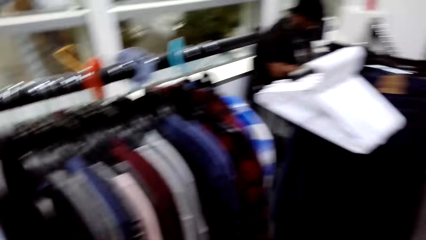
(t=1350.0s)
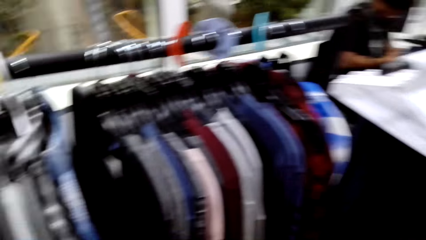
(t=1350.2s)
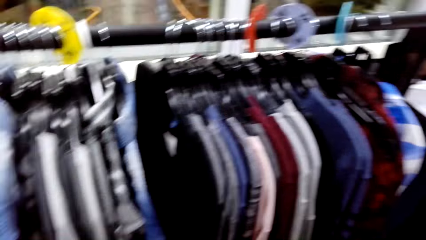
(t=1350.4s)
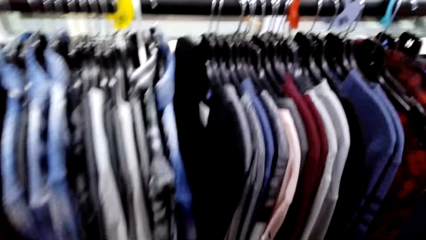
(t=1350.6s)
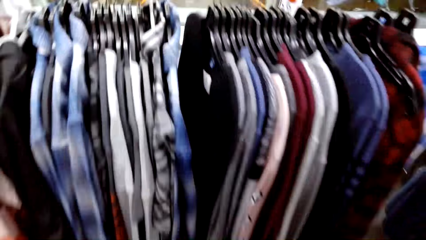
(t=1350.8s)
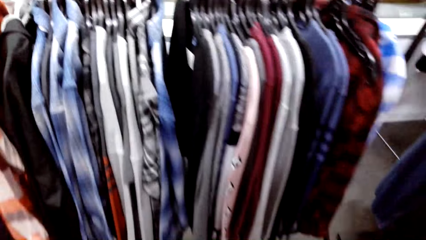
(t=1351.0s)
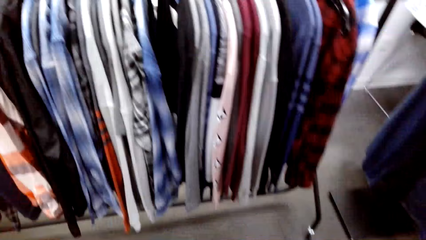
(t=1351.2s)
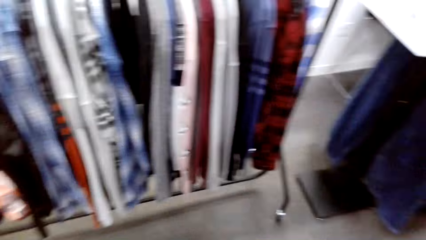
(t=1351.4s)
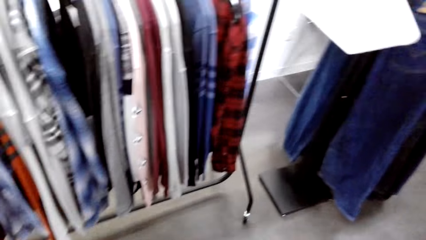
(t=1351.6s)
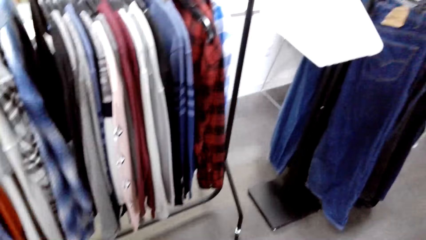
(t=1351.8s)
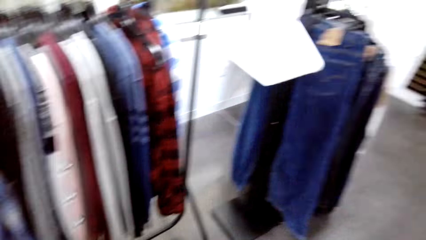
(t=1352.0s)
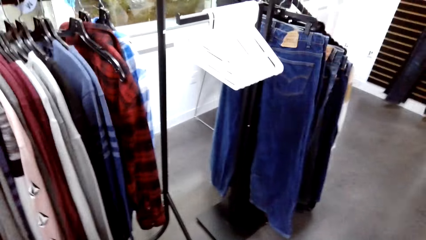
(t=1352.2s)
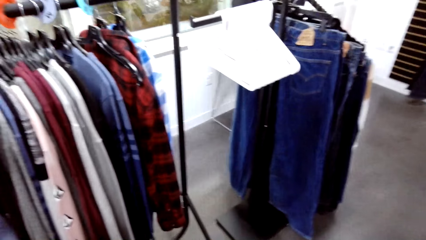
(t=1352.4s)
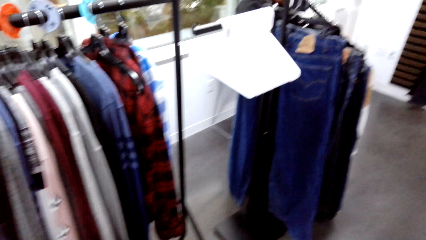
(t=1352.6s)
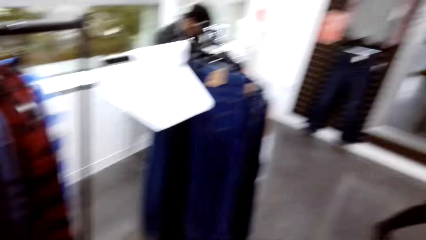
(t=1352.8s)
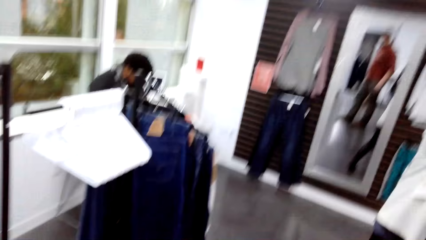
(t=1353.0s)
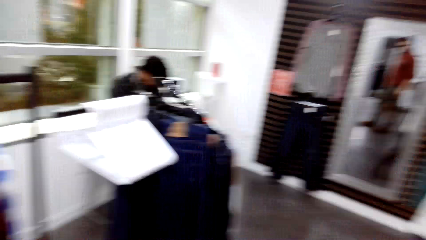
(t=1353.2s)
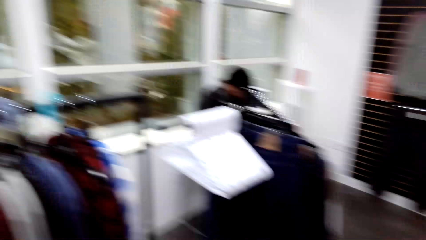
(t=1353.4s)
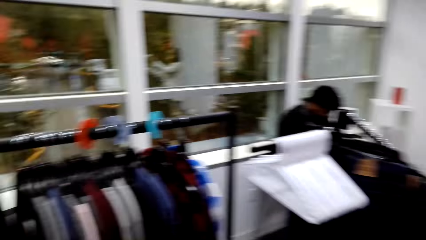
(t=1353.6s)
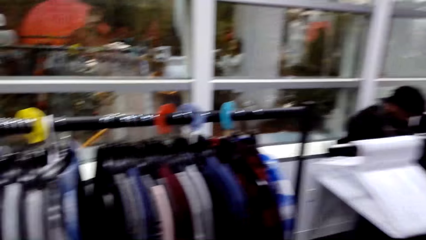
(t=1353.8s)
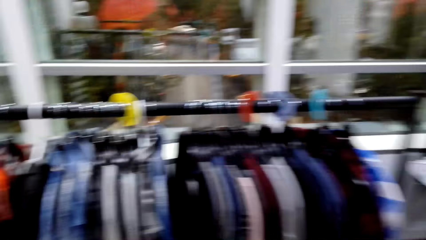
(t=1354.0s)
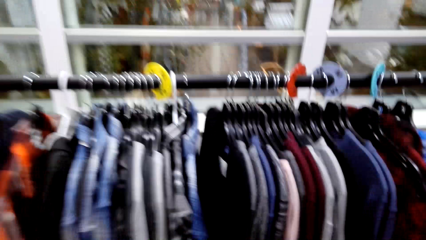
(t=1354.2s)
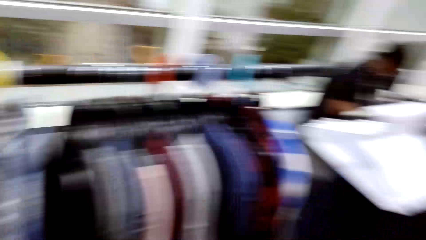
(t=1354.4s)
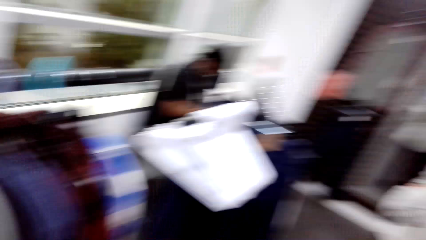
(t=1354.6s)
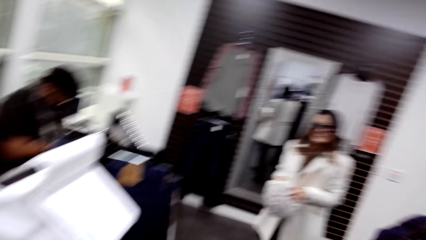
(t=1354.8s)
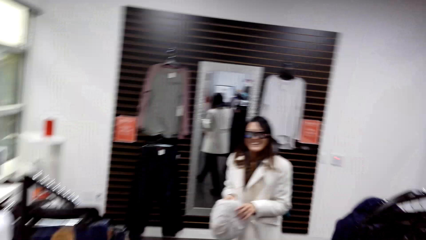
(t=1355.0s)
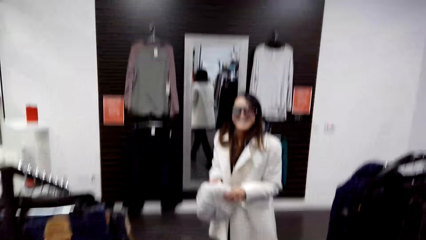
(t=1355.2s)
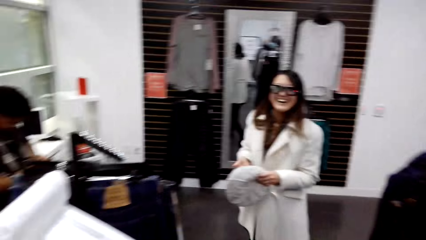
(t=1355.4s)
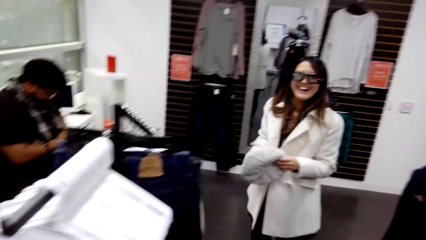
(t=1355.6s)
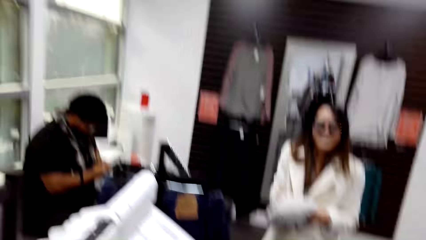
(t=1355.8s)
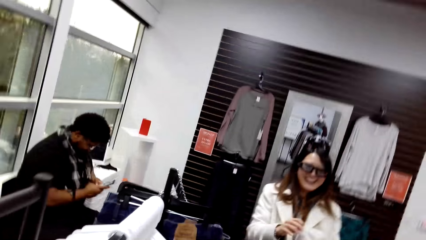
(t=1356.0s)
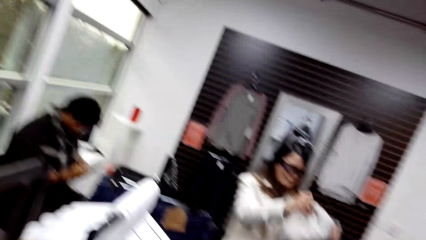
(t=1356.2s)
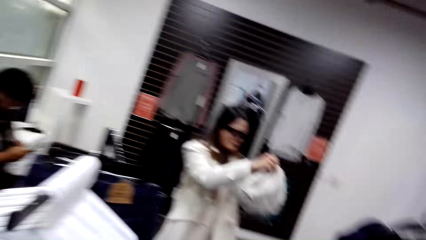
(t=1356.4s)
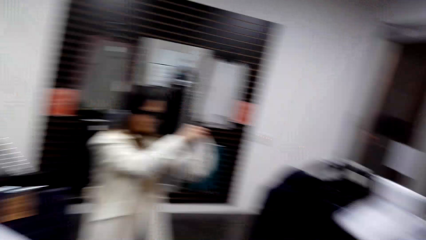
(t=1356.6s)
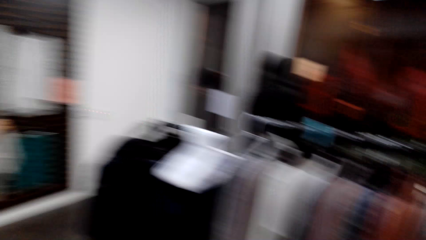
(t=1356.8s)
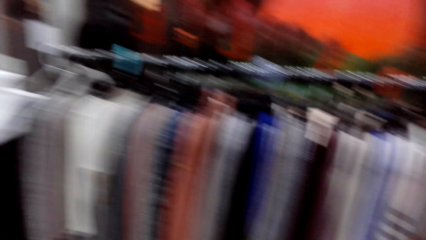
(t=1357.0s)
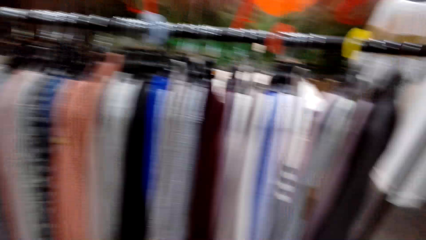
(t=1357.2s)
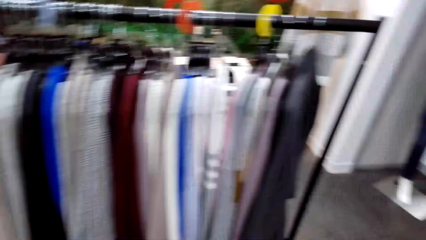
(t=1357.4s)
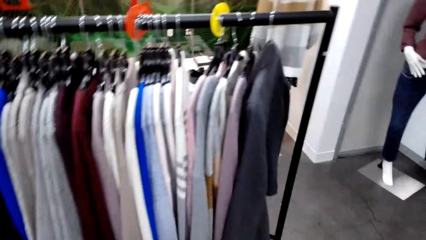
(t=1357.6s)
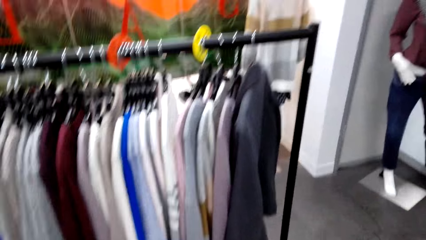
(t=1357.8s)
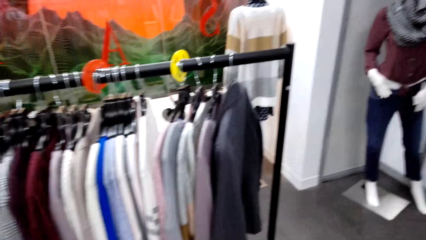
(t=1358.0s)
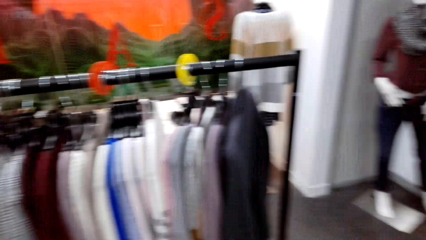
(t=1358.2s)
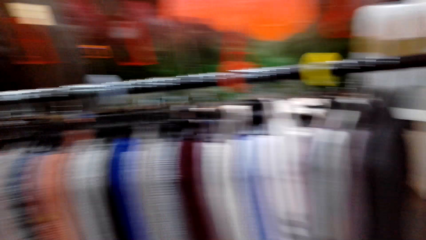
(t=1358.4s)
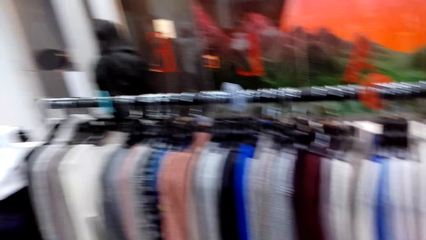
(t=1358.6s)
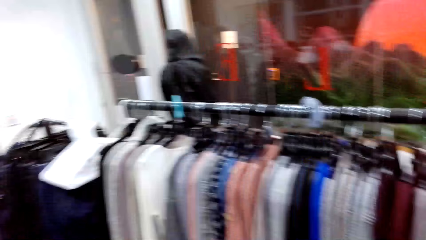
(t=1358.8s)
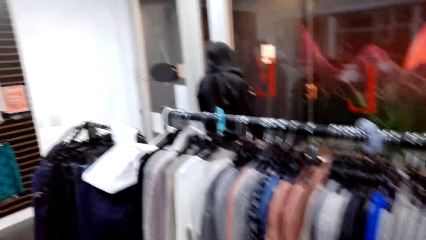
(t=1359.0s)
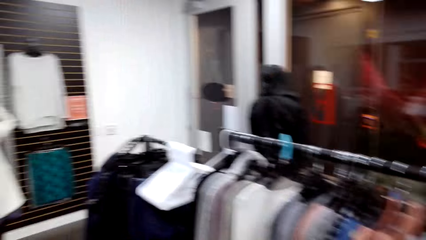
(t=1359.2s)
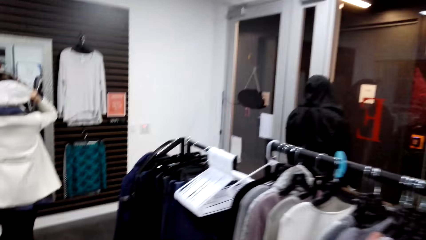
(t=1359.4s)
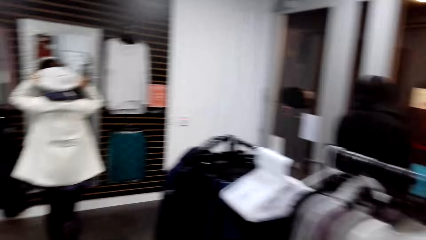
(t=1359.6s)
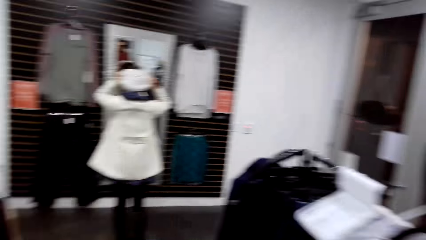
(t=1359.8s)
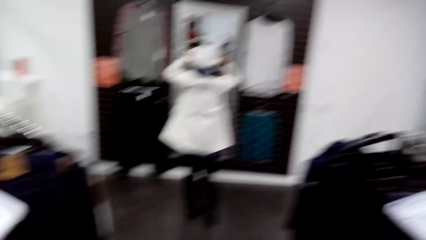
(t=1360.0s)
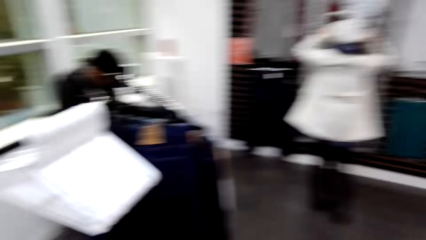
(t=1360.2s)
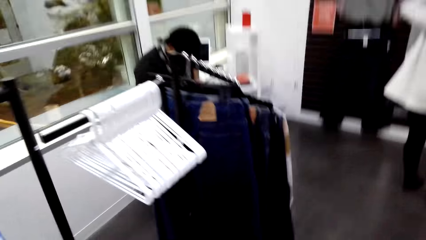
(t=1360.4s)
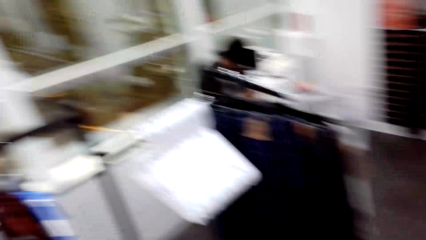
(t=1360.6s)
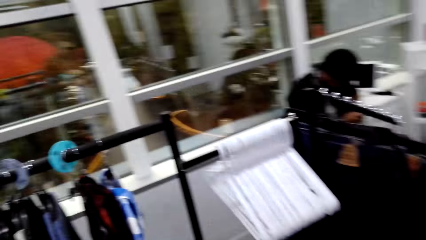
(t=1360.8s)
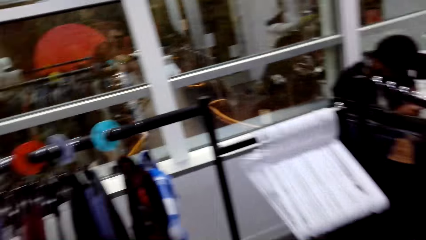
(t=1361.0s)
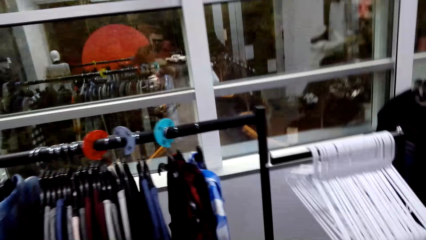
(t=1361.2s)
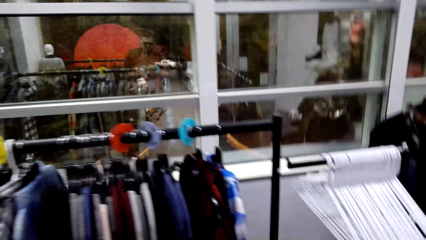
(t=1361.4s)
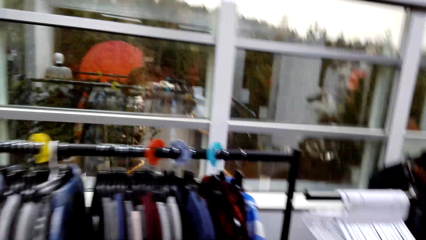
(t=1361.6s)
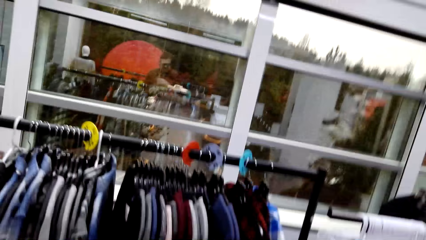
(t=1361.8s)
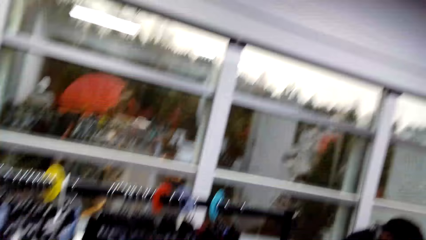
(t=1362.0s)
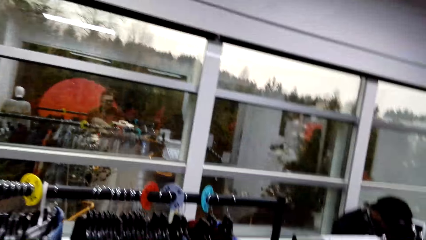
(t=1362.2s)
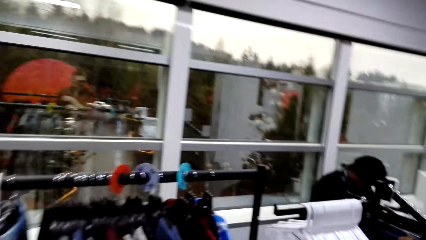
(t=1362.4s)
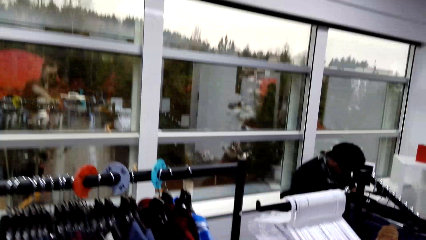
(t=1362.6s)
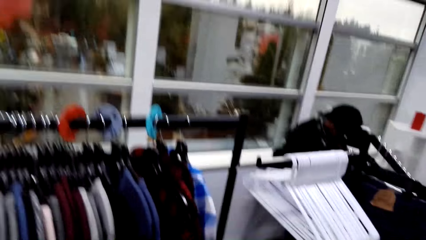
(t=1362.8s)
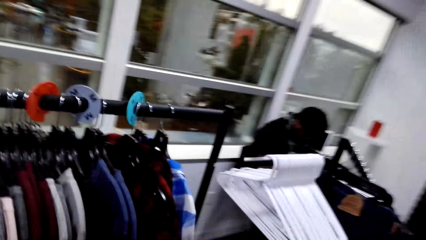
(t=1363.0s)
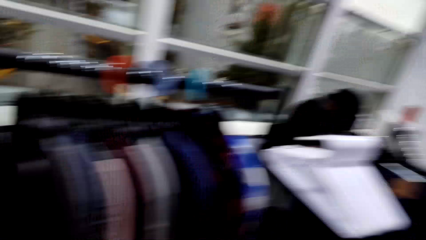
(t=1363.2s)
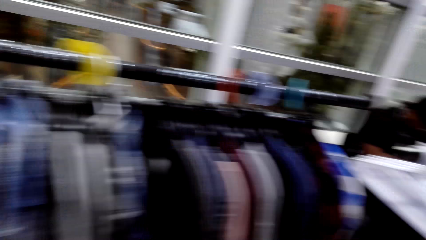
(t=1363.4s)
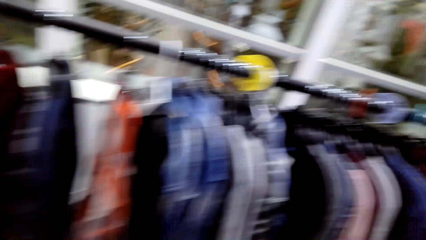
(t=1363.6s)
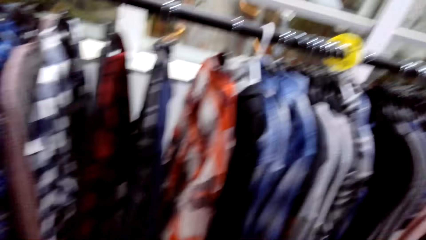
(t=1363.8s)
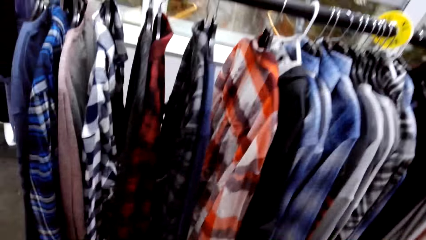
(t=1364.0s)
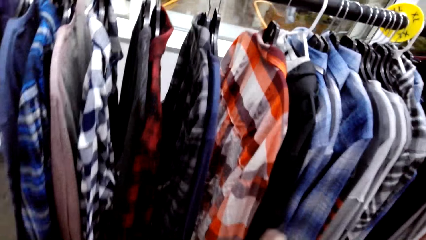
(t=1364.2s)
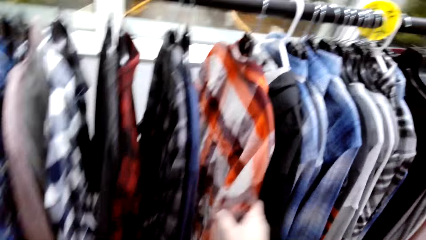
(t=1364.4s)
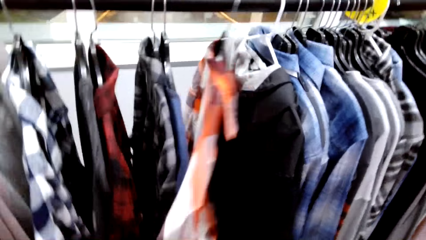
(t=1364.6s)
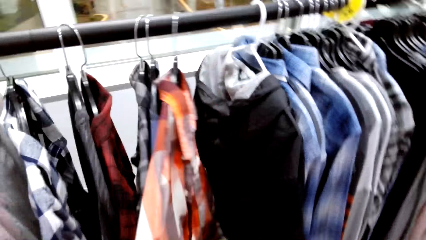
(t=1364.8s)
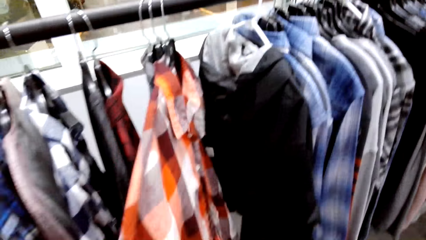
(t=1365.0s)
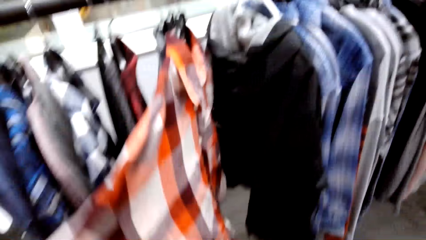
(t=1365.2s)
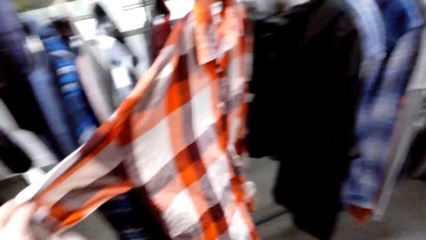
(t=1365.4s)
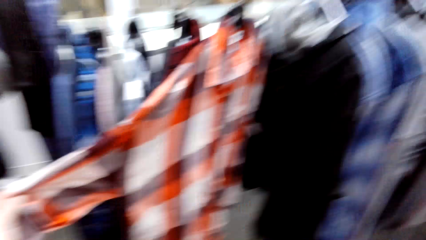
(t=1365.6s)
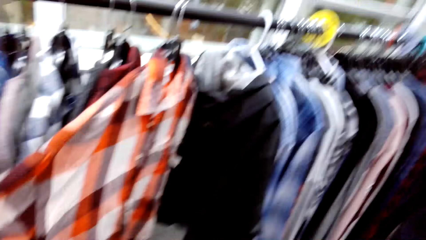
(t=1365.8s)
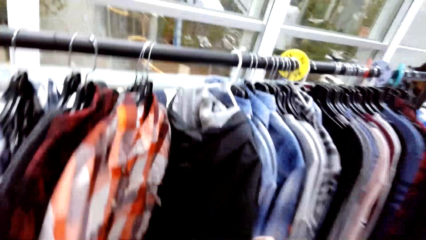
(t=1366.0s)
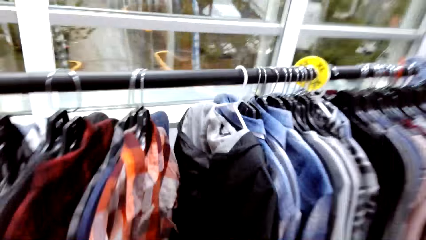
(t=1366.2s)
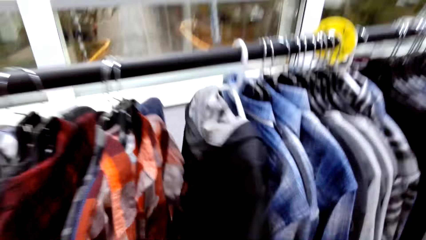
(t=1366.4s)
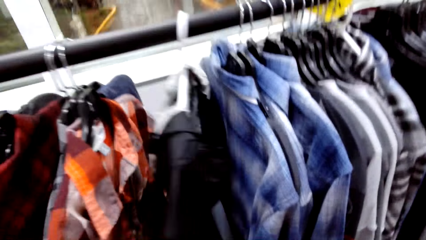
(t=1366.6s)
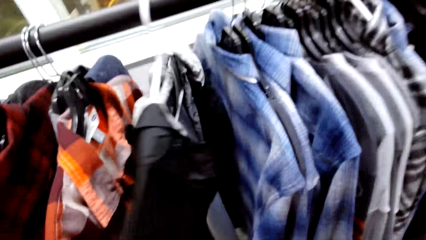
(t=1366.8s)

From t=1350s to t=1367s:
A woman puts on a hat. She wears the hat. She looks at herself in the mirror. The camera wearer moves the shirt on the hanger. They look at the shirt from the hanger.
